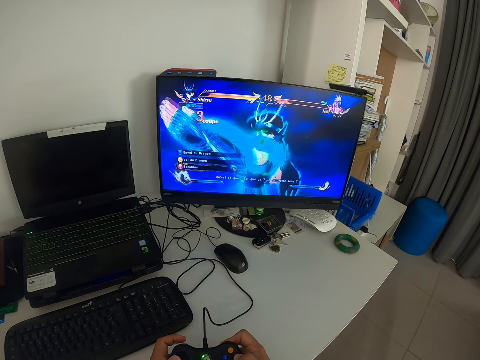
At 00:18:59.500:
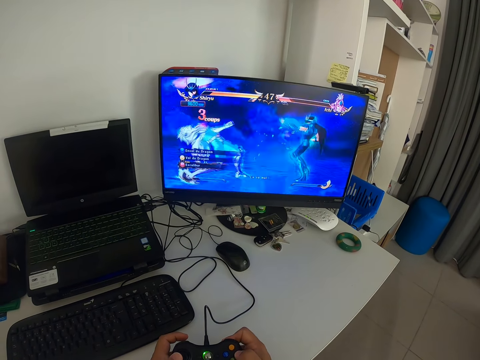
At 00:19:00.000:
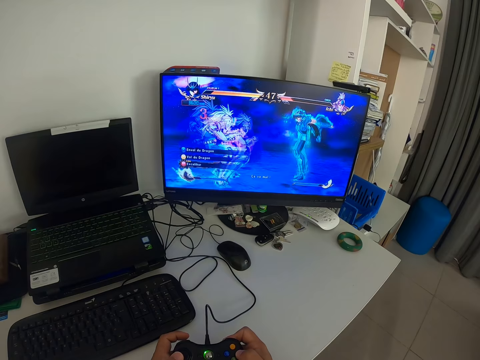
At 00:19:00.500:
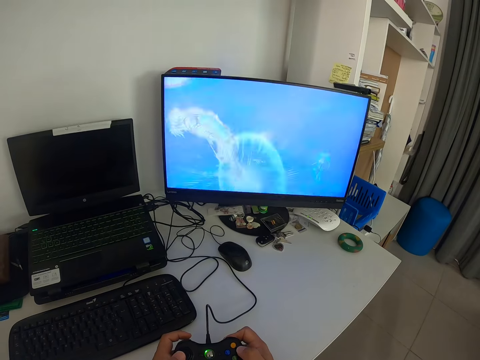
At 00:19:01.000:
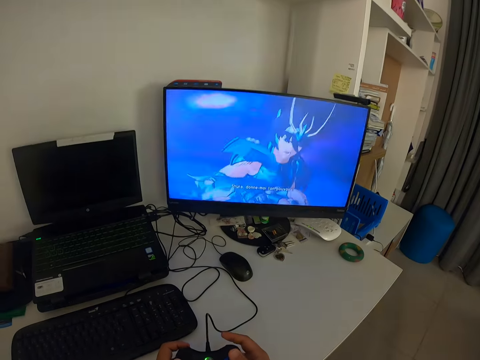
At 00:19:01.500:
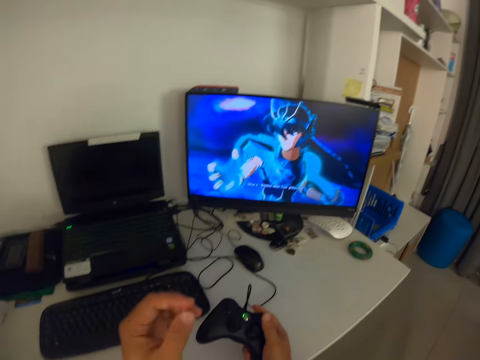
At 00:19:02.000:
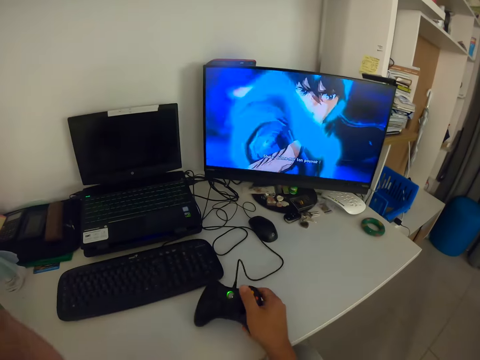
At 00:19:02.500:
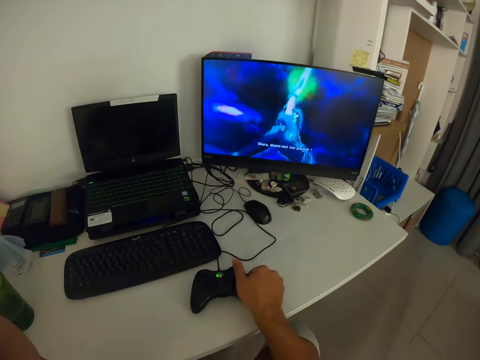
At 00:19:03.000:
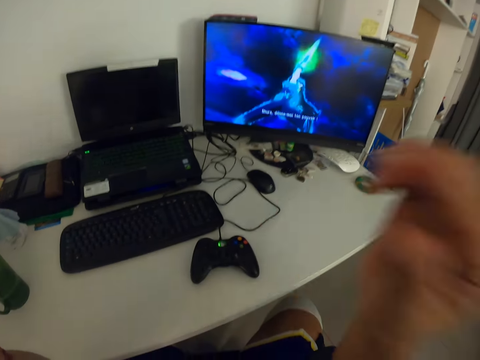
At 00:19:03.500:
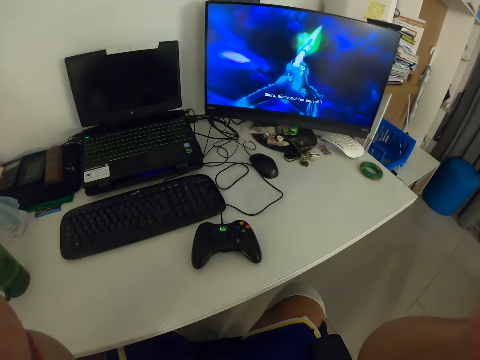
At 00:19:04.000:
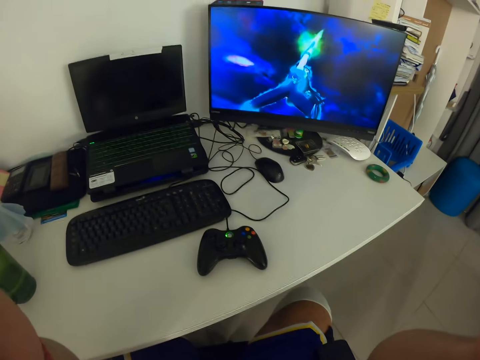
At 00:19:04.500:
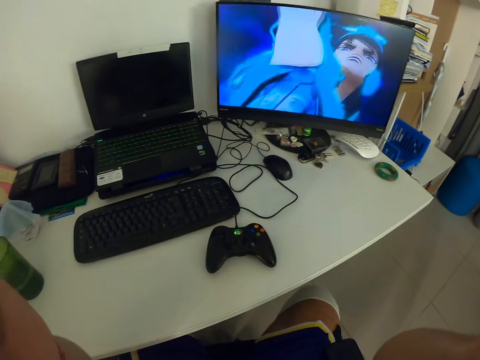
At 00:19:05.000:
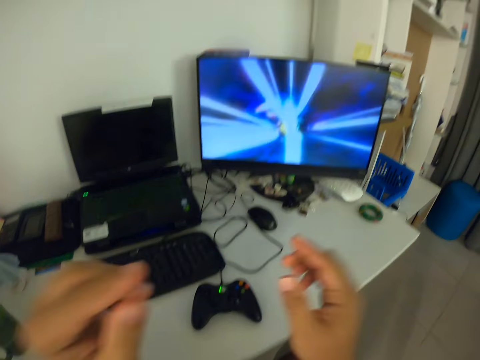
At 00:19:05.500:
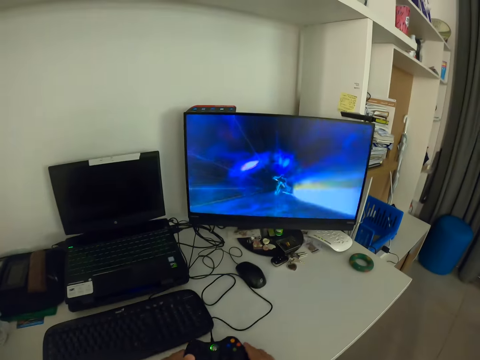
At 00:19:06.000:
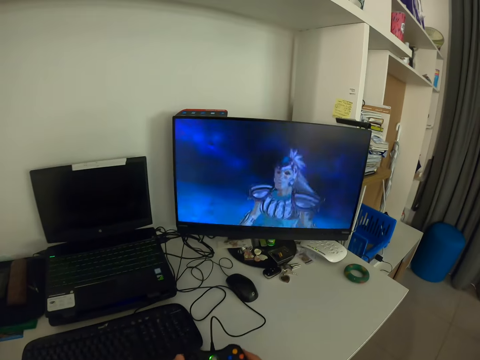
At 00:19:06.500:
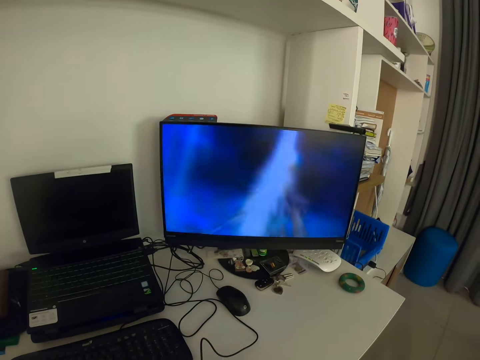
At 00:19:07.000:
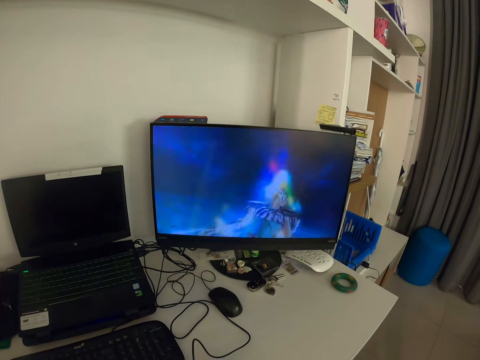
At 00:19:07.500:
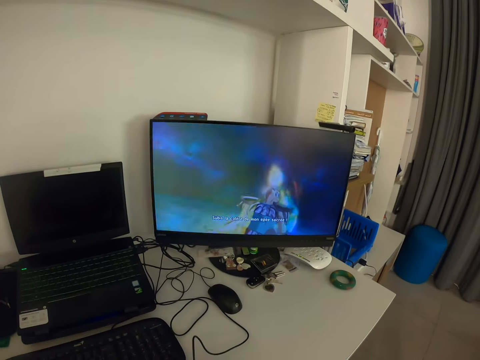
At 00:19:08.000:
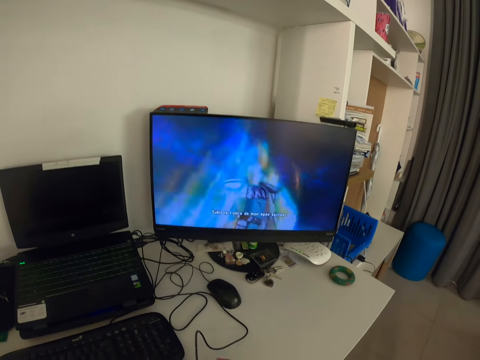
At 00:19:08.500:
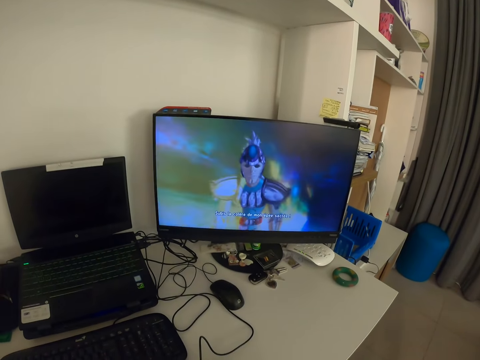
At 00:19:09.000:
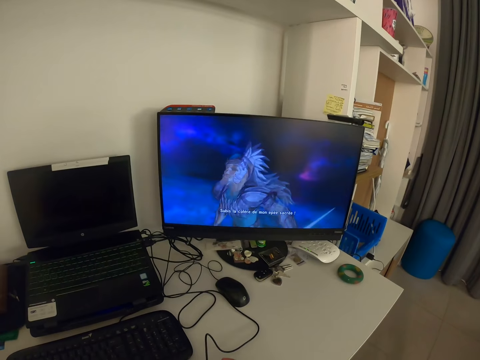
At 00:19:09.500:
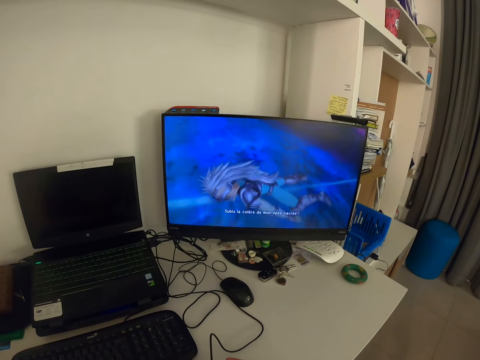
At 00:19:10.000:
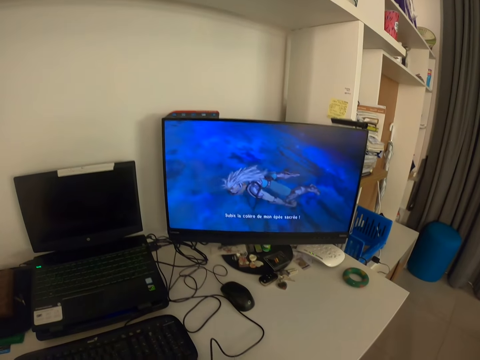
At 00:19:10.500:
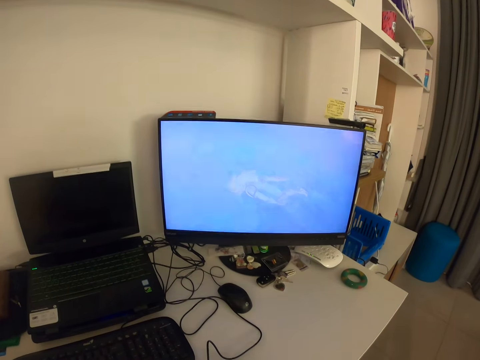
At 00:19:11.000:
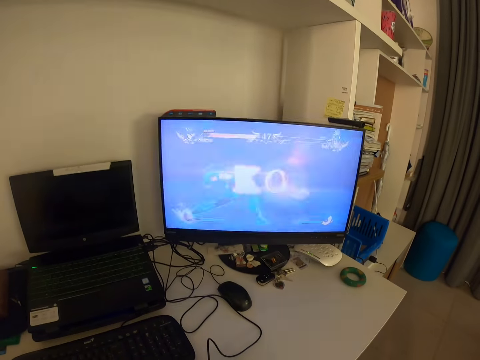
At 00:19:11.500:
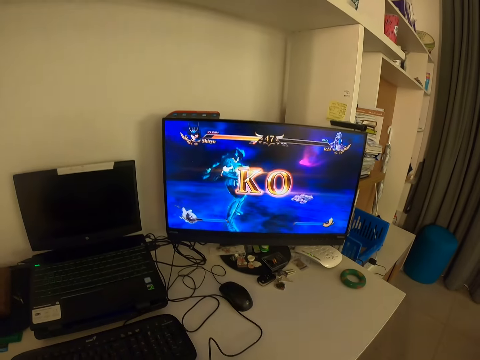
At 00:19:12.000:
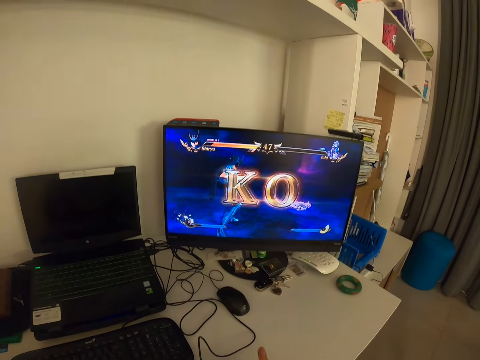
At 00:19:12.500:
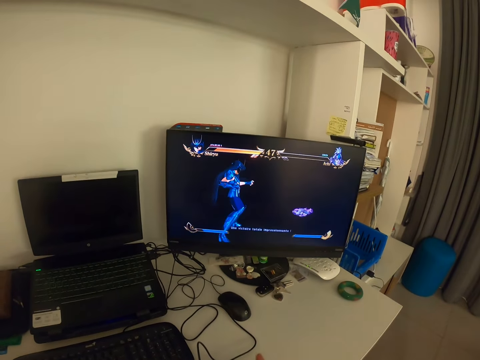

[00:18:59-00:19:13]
The camera wearer presses the game pad with his fingers. He removes his left hand on the game pad. He touches his face with his left hand. He places the game pad on a table with his right hand. He raises his right hand up. He removes his right hand on the game pad. He touches his face with his right hand. He picks up the game pad from the table with both hands. He looks at the monitor.

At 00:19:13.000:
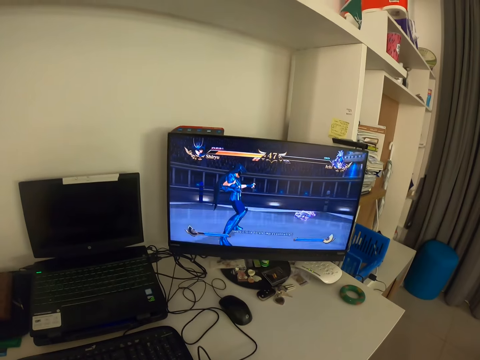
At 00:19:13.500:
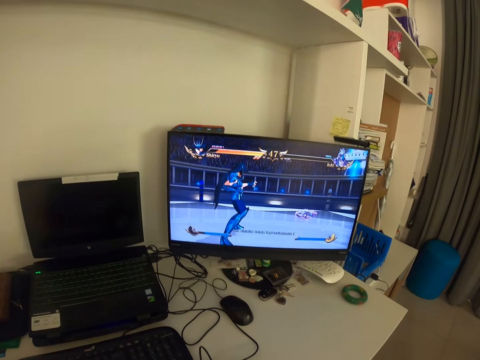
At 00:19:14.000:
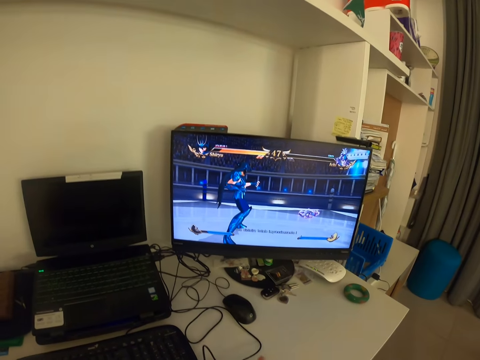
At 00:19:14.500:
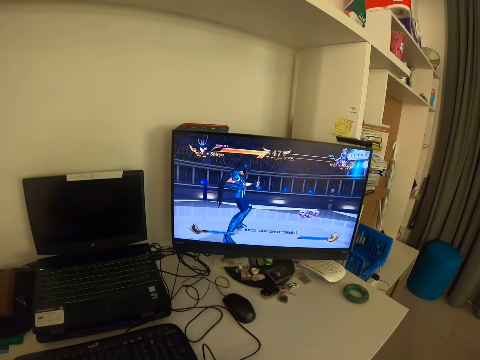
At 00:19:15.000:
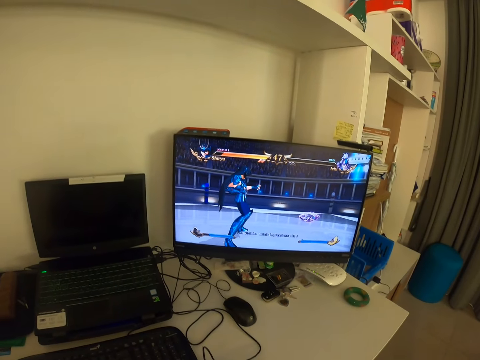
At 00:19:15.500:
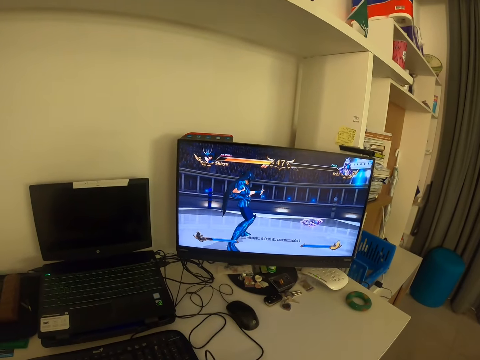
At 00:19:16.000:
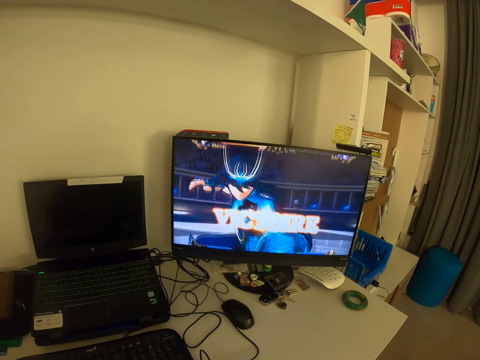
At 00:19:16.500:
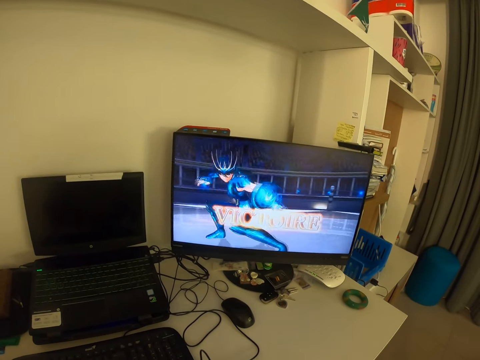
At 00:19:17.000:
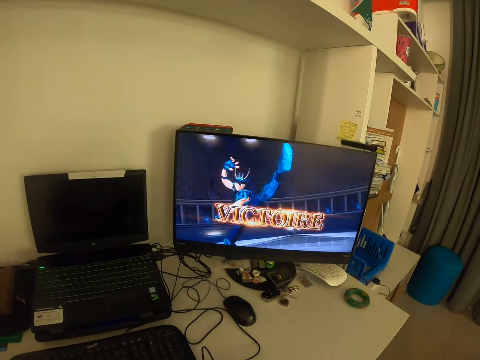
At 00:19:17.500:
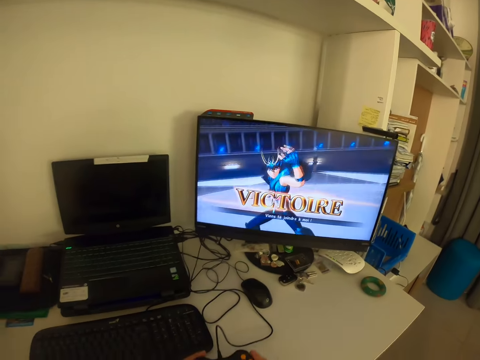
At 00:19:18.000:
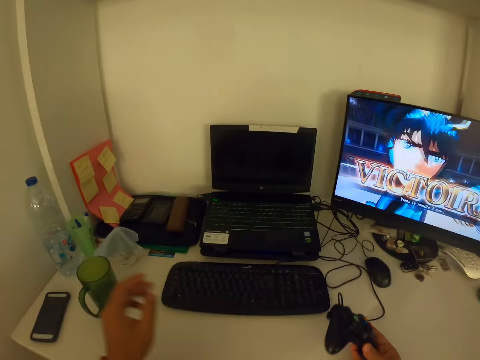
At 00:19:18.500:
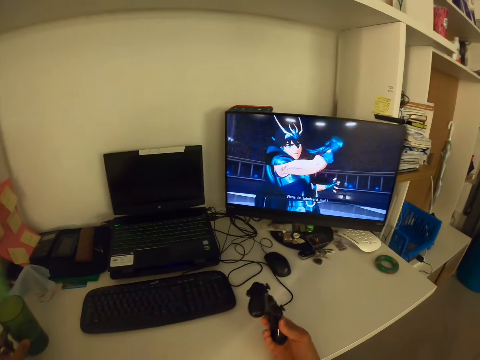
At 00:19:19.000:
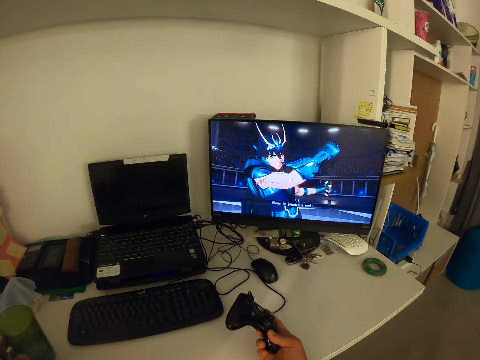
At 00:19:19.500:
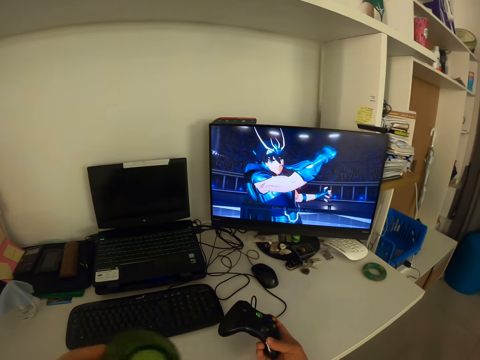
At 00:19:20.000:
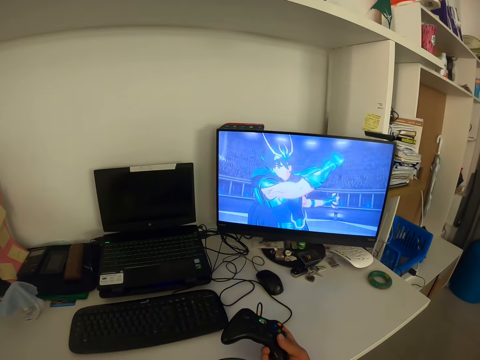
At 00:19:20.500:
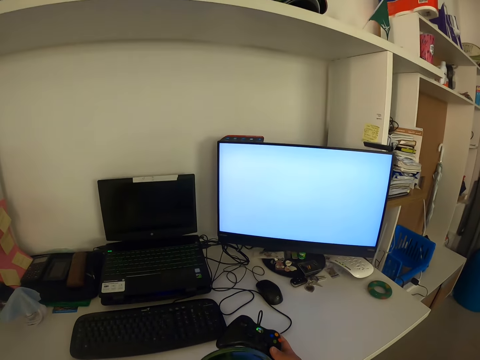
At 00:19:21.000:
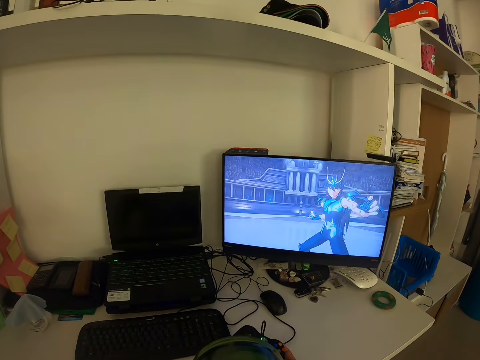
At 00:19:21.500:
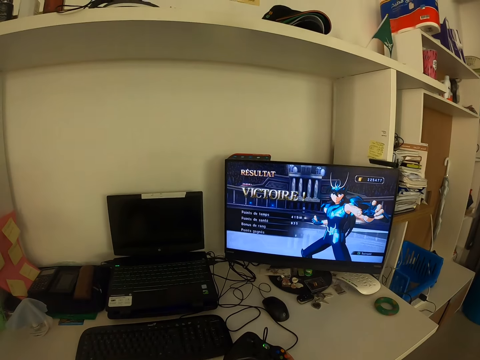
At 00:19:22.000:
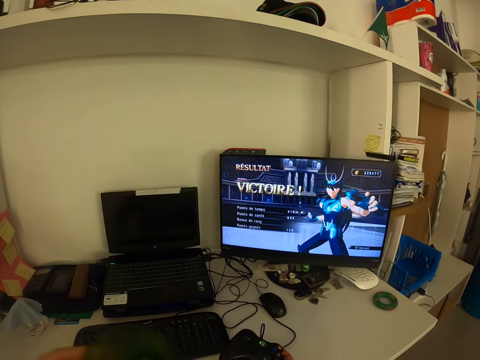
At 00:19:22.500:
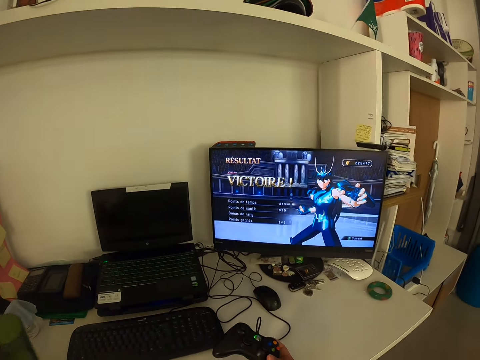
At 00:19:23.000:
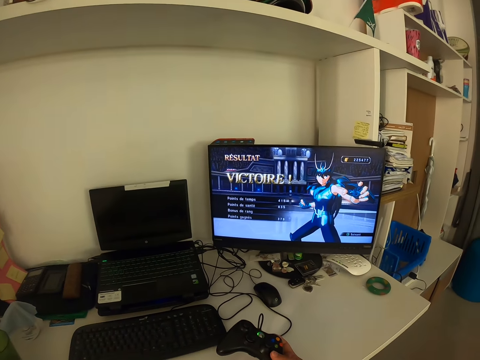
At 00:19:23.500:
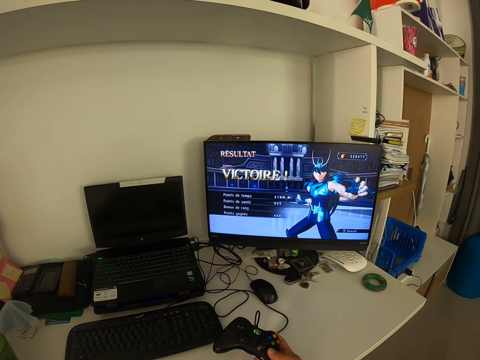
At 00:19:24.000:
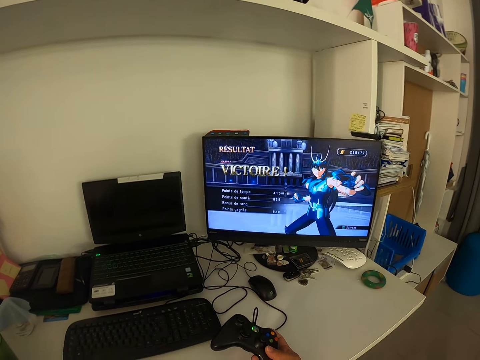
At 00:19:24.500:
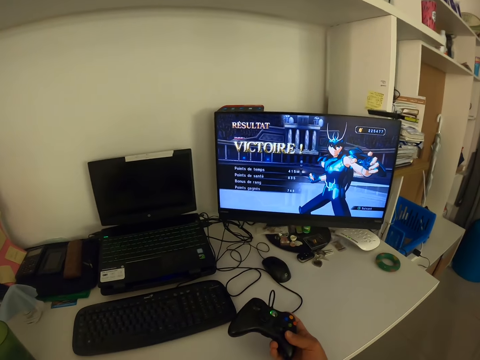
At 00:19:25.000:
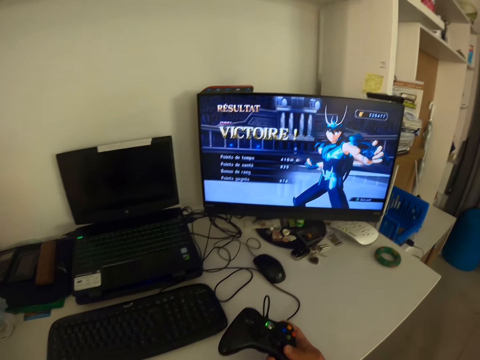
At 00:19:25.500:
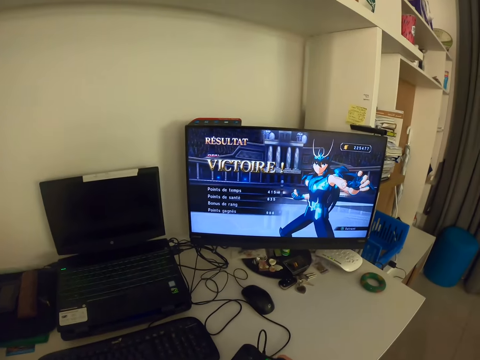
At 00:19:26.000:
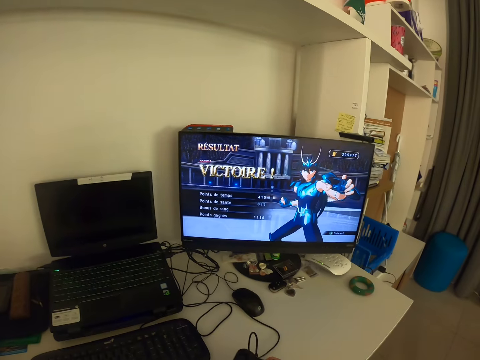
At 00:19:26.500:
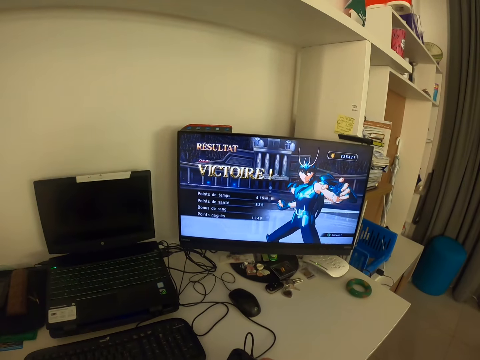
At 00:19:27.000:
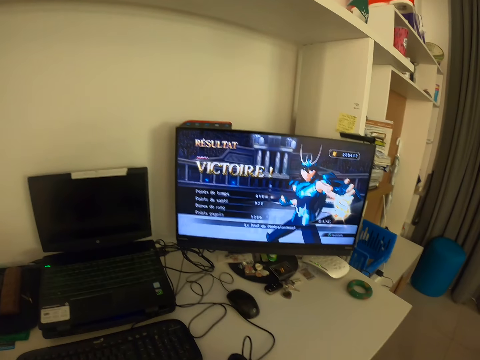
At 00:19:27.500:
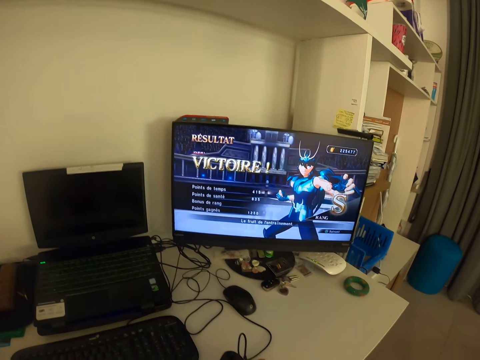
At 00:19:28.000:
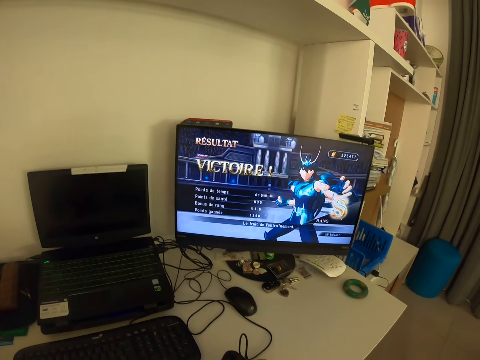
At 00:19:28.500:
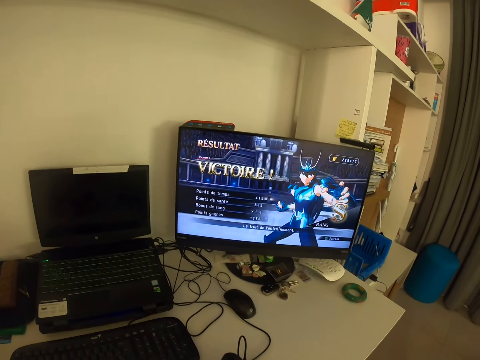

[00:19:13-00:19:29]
The camera wearer taps the game pad with his fingers. He picks up a cup from the table with his left hand. He drinks from the cup. He moves the cup towards himself. He places the cup on the table with his left hand. He looks at the monitor.
